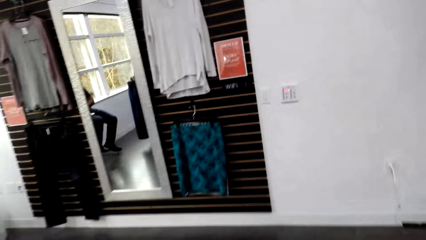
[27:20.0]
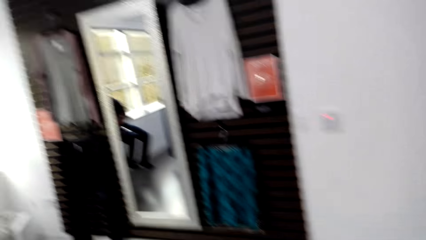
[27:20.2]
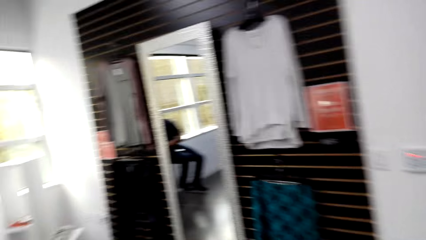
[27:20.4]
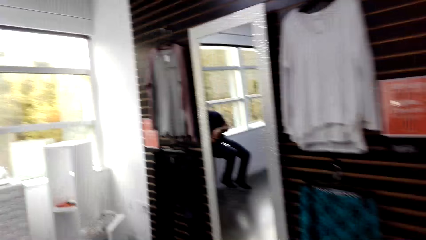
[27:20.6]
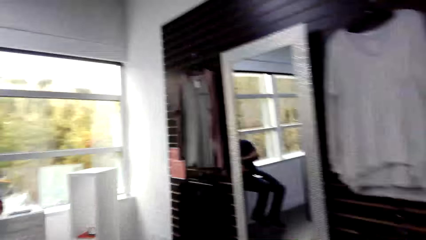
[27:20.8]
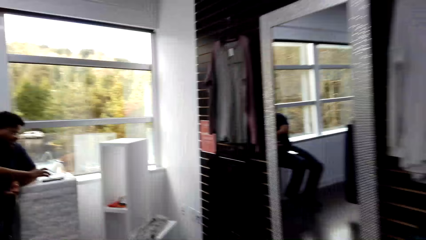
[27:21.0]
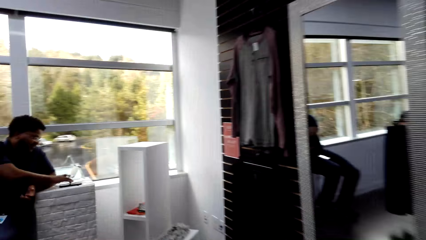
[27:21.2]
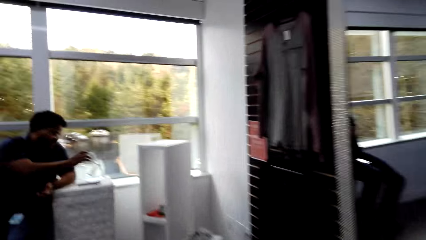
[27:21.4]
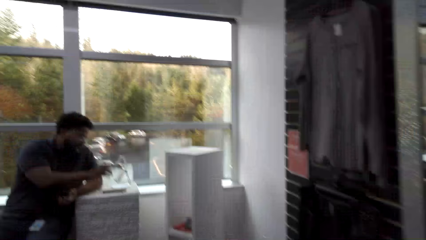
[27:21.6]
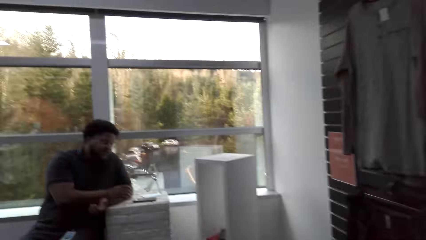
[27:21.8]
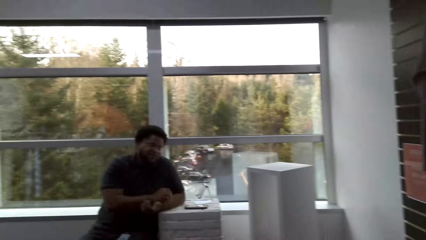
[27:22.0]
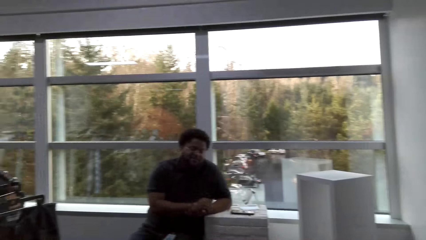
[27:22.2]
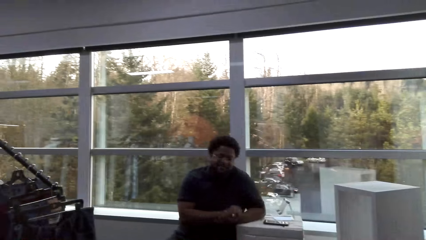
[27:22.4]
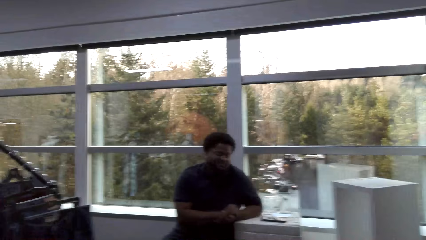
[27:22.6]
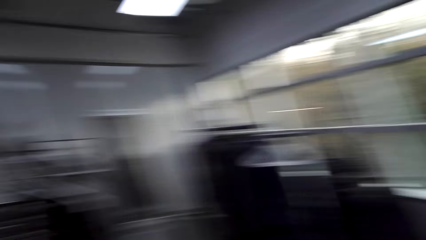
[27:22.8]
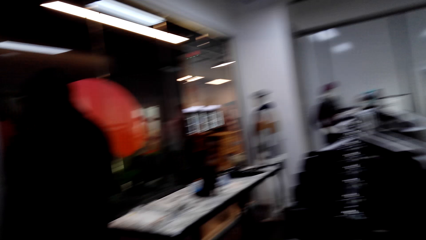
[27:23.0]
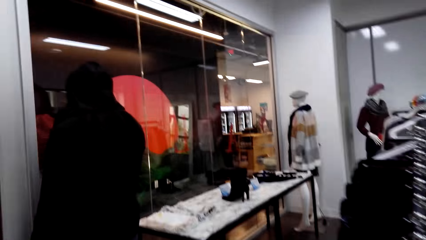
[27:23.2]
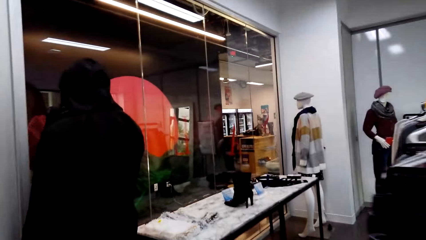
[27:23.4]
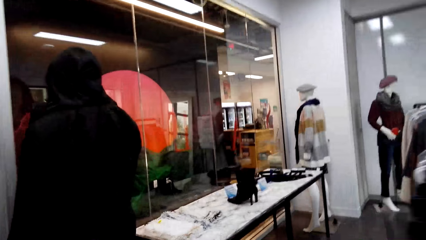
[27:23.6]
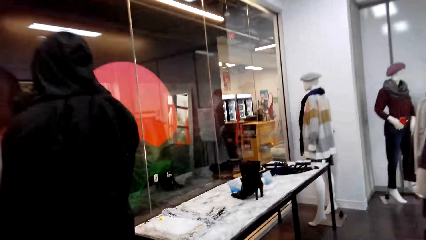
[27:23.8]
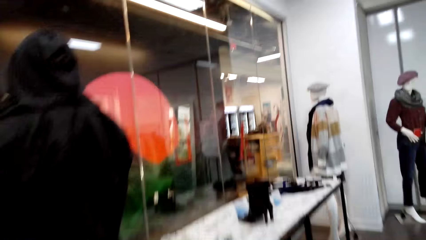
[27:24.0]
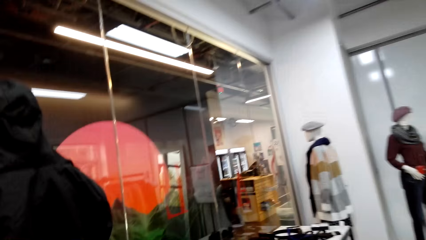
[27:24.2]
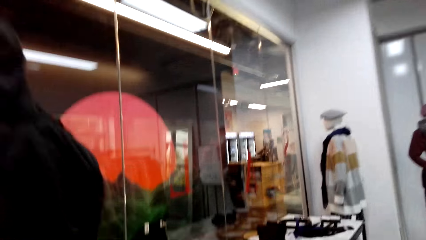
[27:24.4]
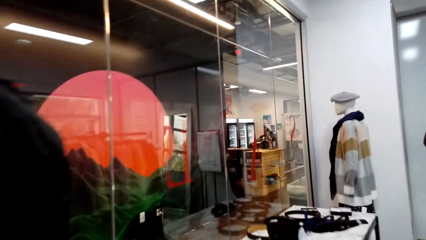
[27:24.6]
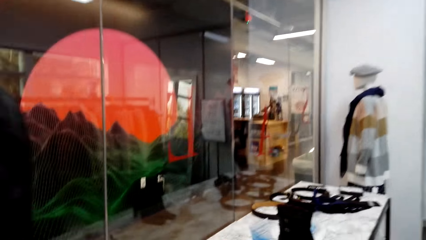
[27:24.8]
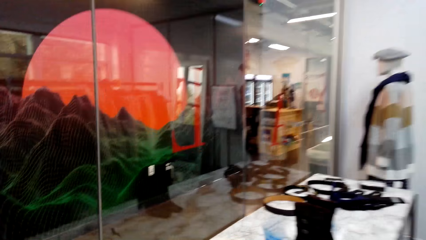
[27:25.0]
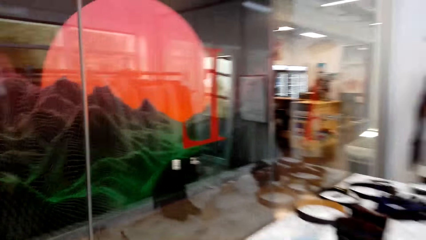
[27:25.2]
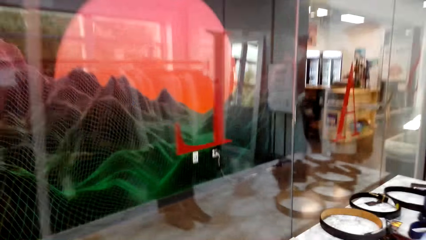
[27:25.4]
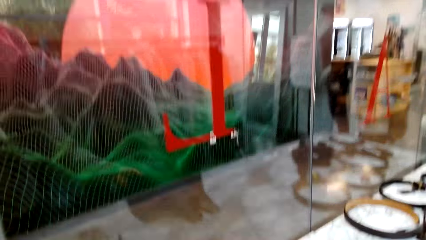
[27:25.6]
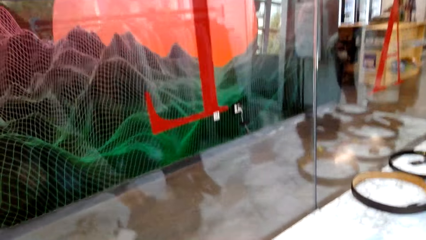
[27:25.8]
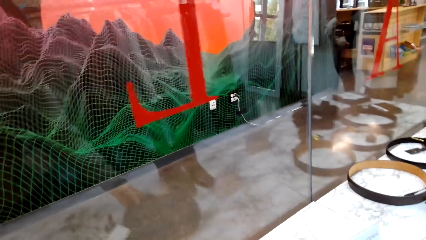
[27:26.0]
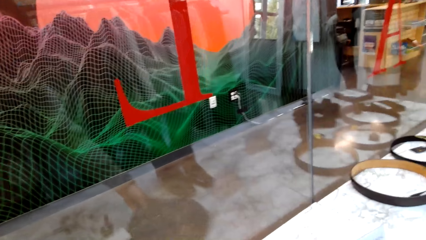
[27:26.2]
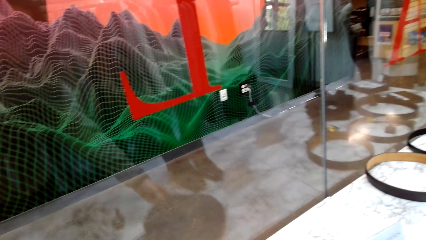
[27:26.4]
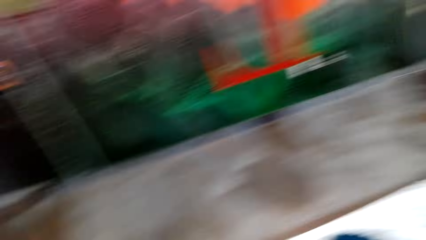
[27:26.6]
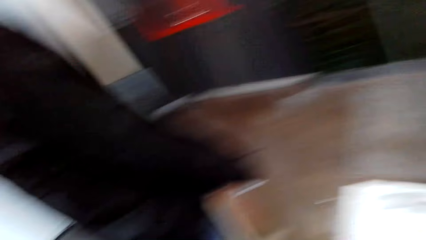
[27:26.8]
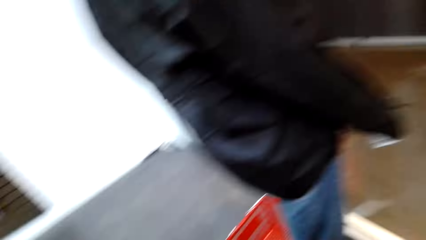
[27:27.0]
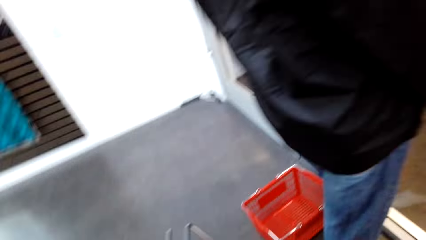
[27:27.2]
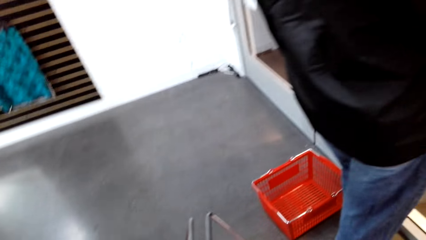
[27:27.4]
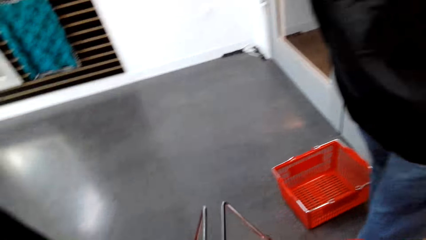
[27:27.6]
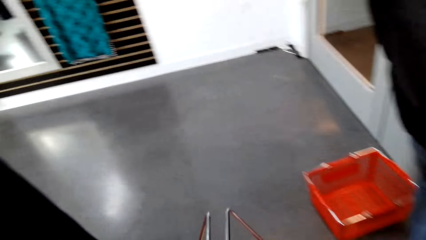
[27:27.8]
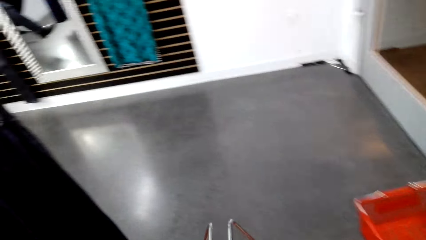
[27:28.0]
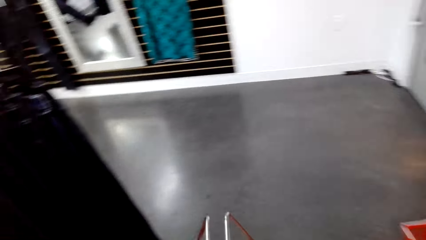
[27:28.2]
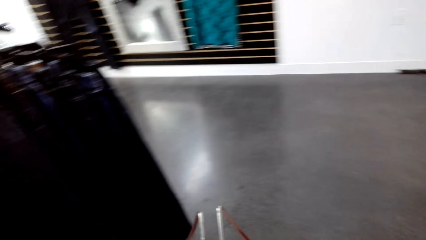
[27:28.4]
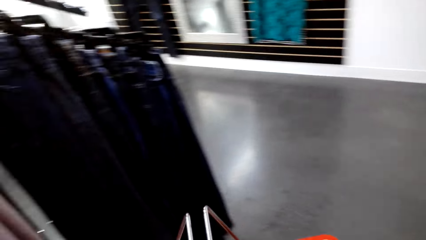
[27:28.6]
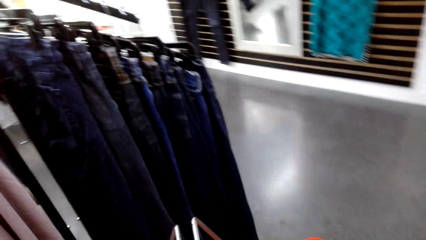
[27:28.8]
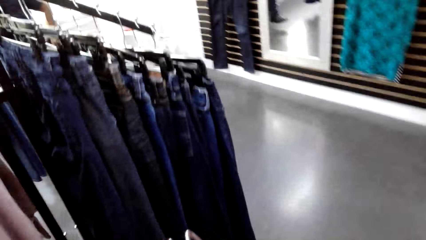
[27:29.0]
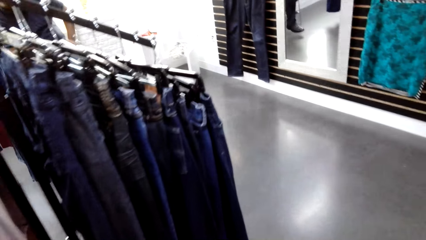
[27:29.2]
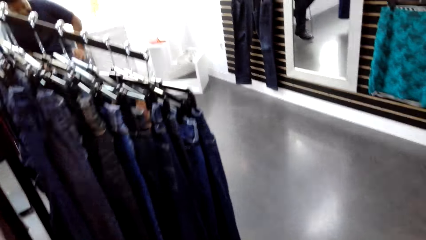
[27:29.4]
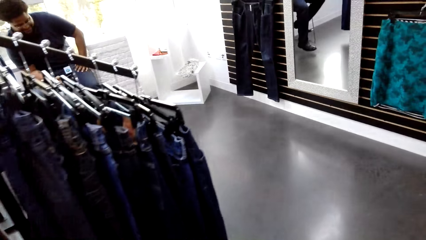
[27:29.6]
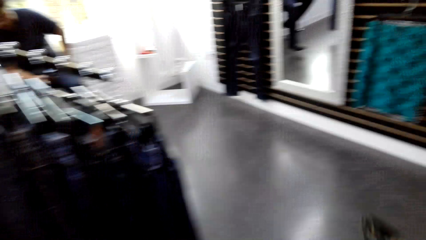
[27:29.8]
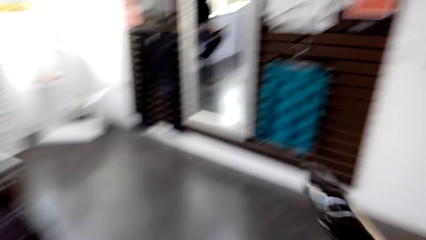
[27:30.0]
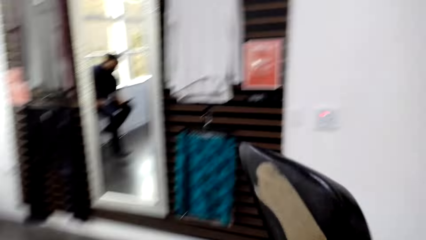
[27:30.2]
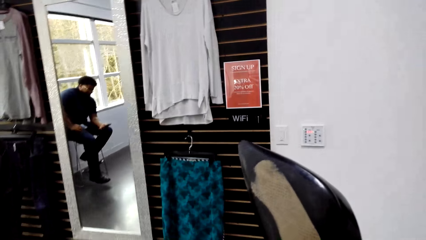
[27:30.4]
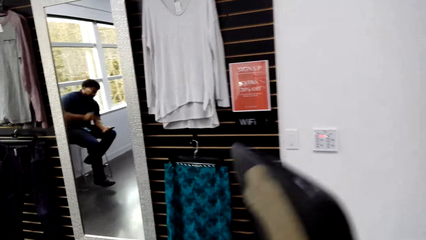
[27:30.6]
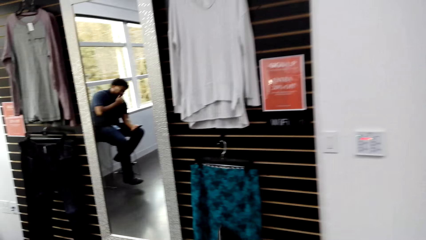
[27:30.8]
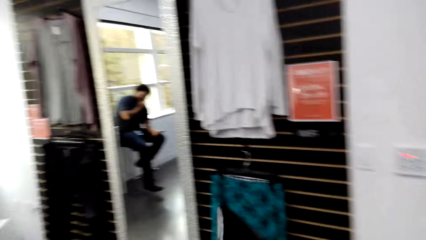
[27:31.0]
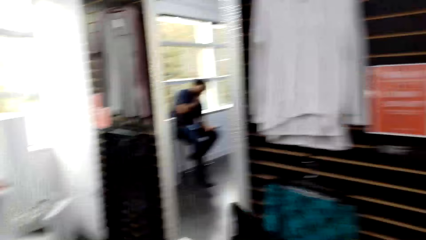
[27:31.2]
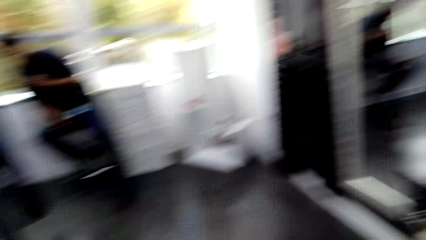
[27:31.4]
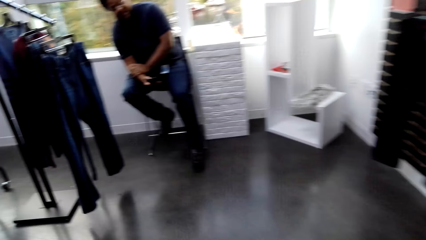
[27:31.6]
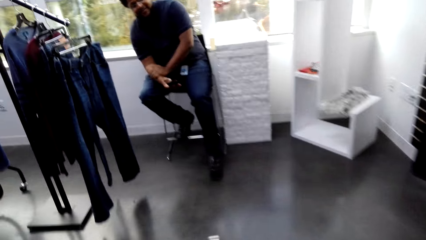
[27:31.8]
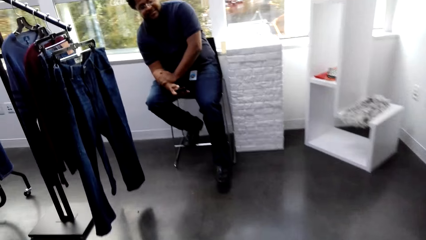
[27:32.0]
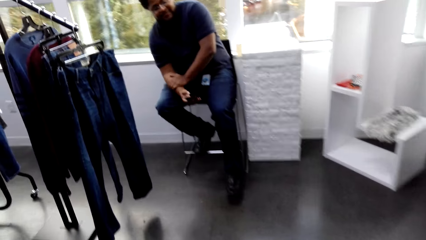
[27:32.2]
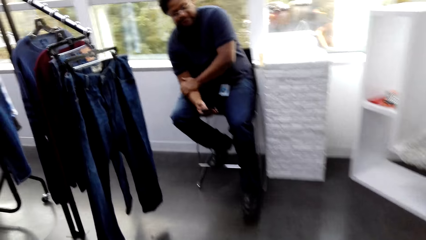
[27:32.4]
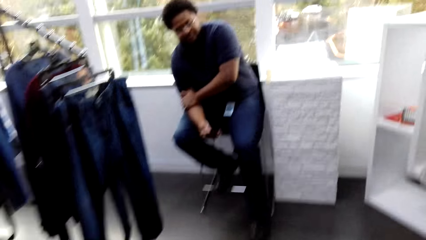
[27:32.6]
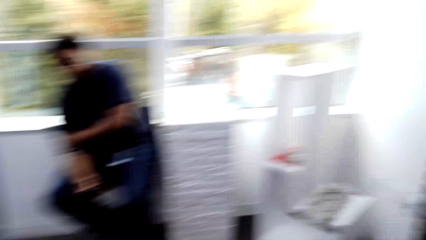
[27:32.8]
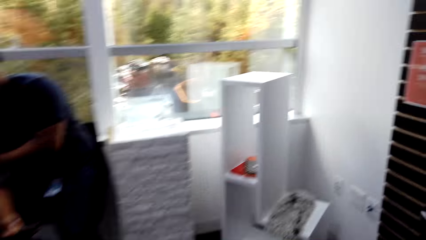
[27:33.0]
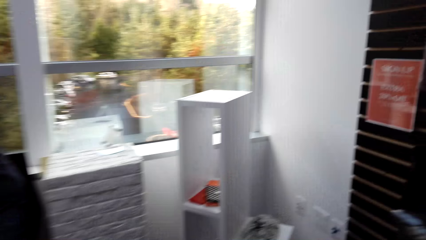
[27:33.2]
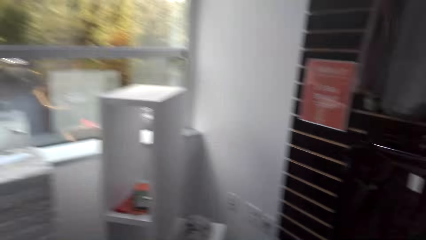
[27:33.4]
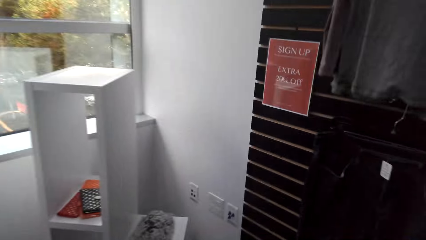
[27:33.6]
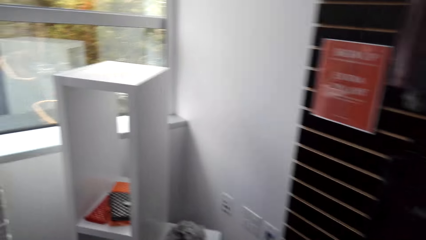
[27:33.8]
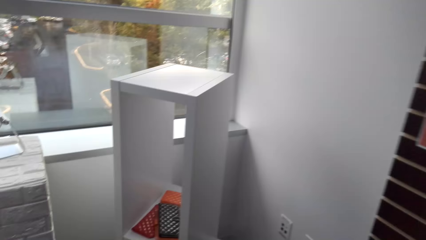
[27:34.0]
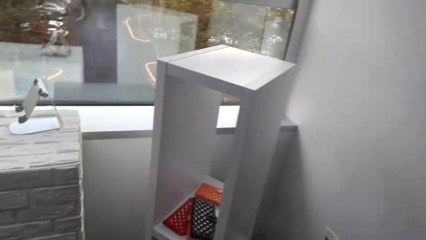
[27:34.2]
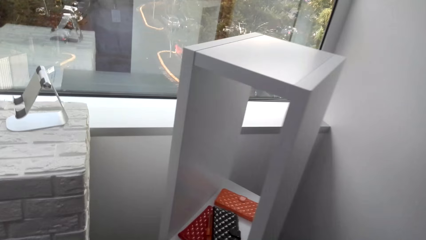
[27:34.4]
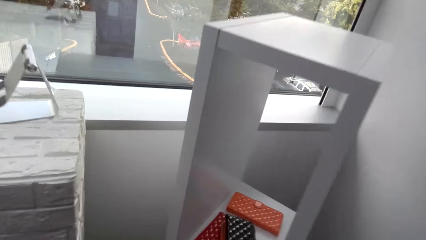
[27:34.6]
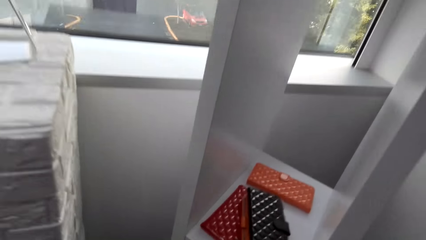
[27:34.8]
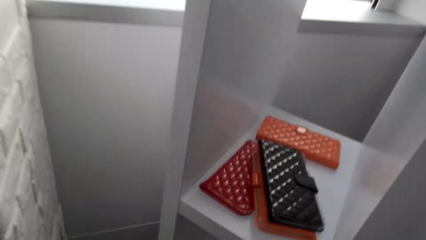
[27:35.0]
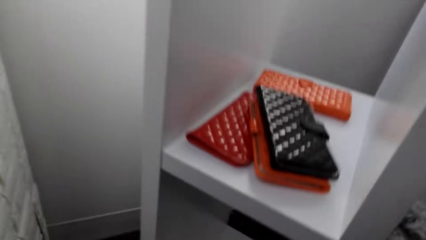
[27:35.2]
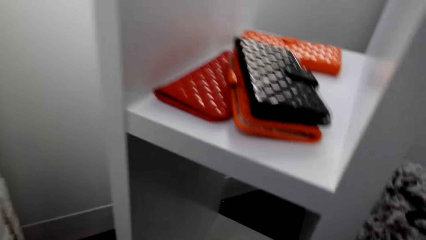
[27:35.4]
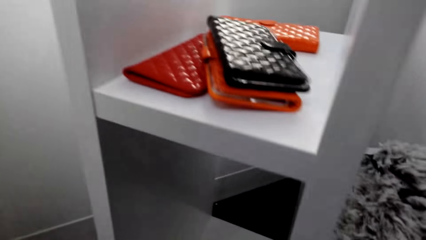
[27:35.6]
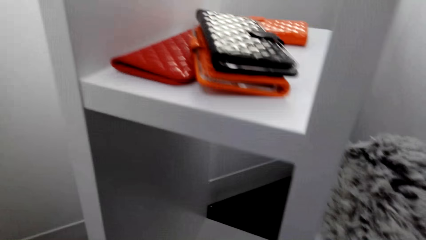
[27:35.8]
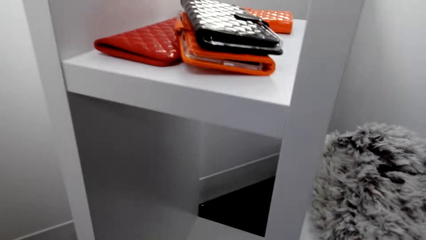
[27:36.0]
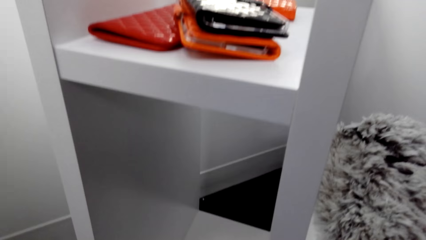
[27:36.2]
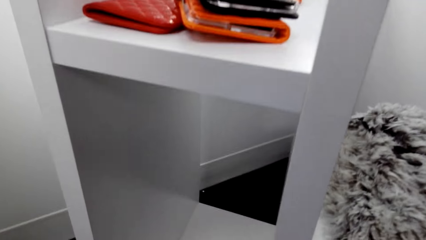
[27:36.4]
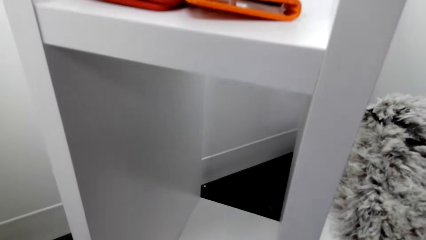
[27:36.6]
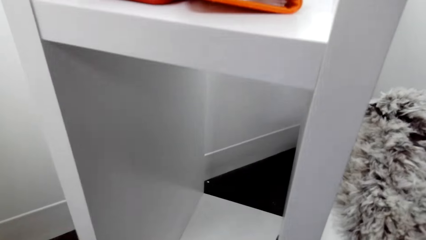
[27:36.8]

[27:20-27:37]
The camera wearer moves around. A person sits on the chair. The person uses a phone. The camera wearer moves around. They look around. They lift a shoe. The person holds his hands together.
